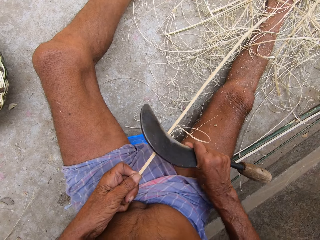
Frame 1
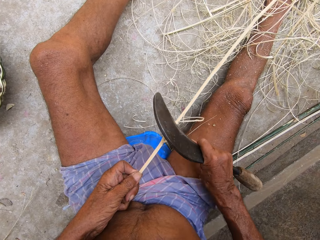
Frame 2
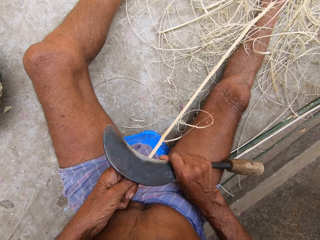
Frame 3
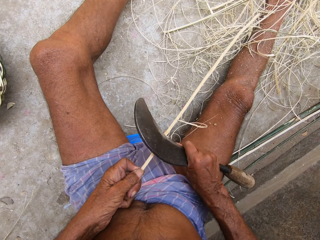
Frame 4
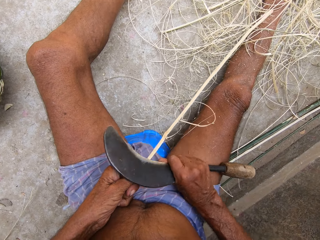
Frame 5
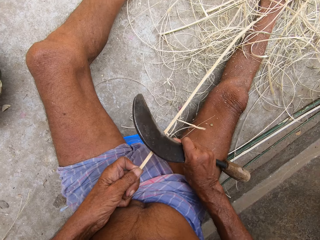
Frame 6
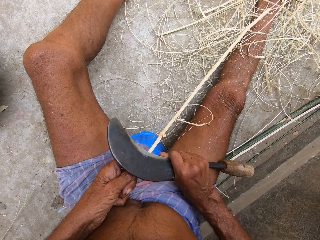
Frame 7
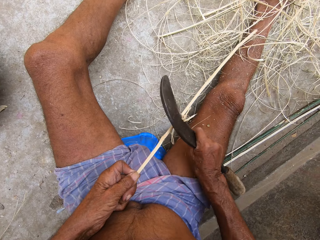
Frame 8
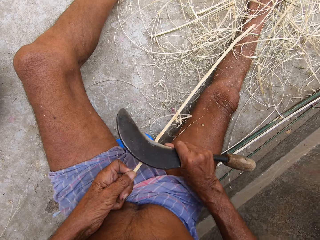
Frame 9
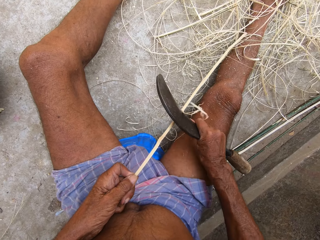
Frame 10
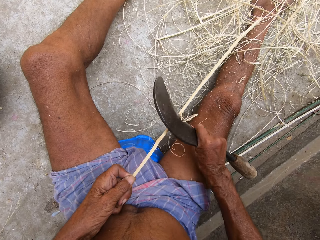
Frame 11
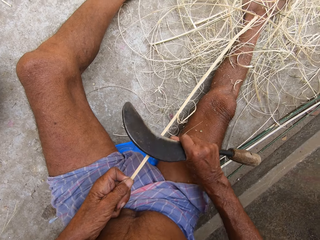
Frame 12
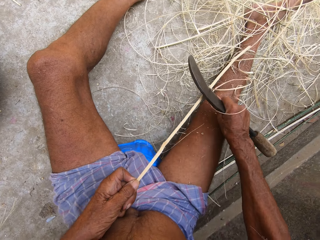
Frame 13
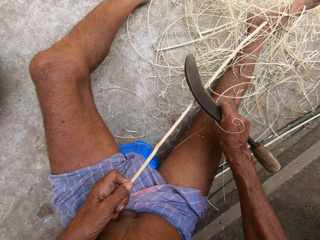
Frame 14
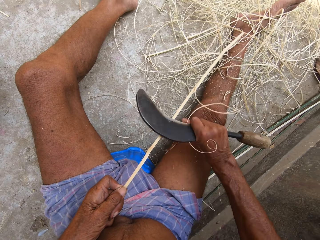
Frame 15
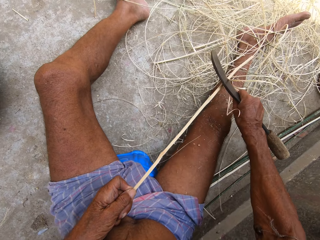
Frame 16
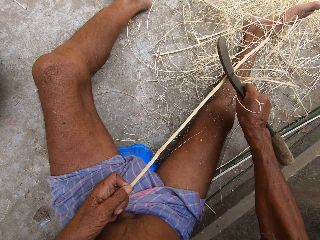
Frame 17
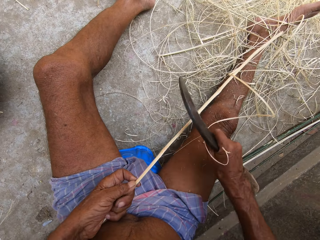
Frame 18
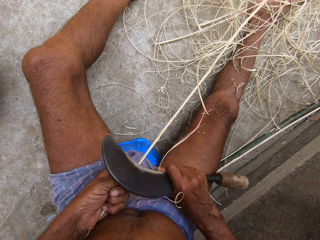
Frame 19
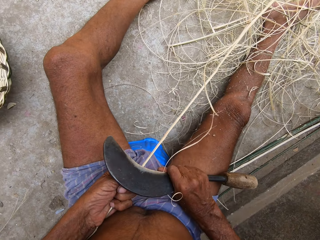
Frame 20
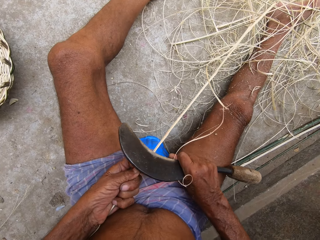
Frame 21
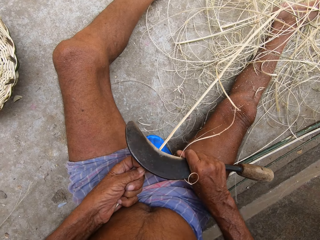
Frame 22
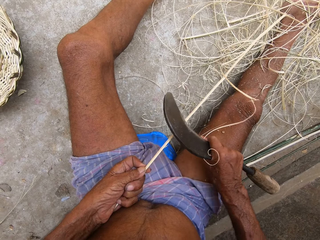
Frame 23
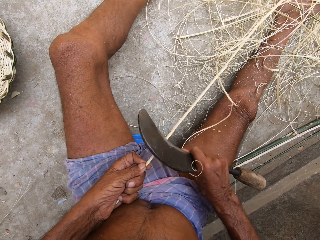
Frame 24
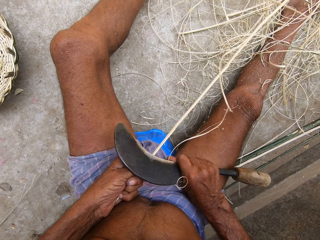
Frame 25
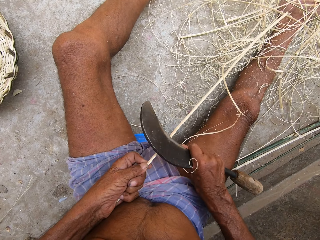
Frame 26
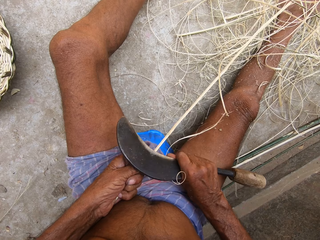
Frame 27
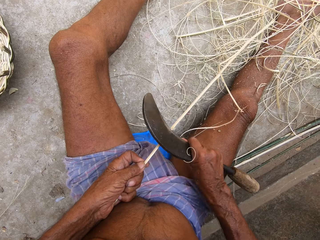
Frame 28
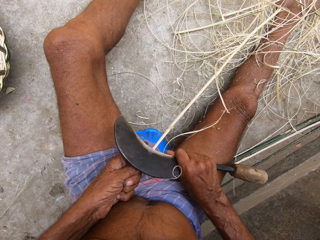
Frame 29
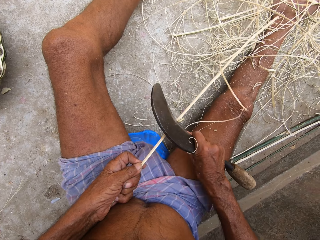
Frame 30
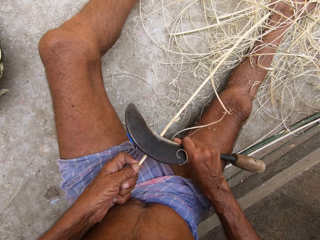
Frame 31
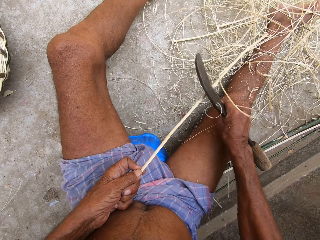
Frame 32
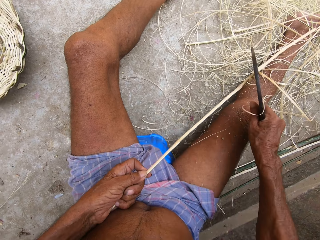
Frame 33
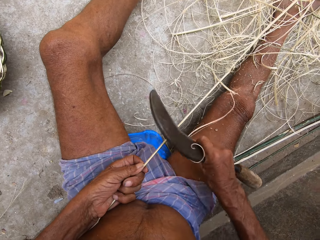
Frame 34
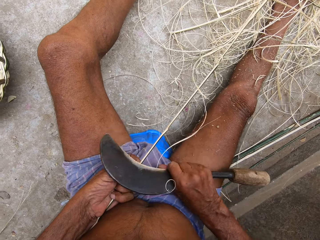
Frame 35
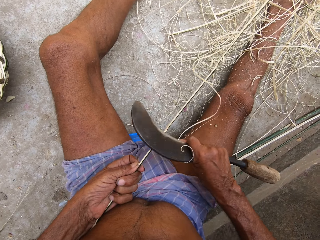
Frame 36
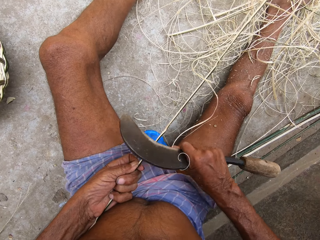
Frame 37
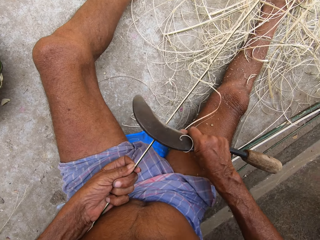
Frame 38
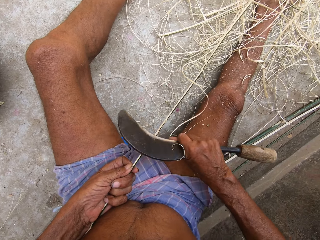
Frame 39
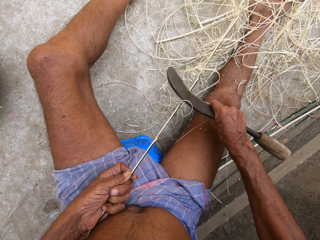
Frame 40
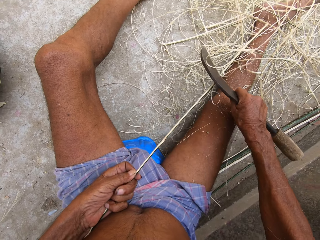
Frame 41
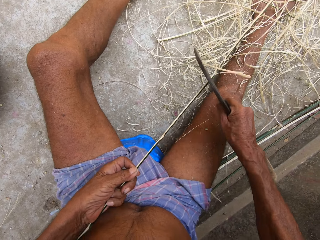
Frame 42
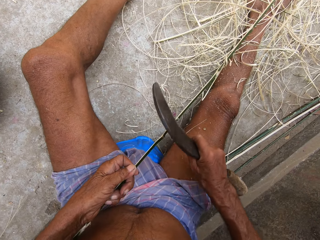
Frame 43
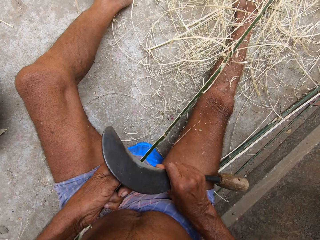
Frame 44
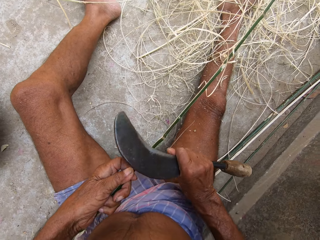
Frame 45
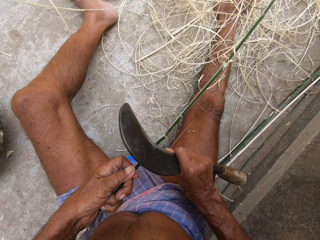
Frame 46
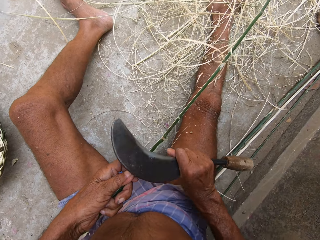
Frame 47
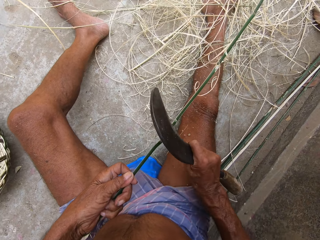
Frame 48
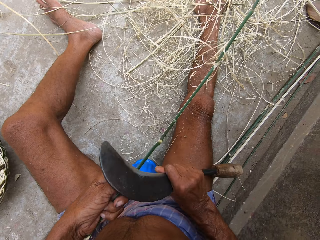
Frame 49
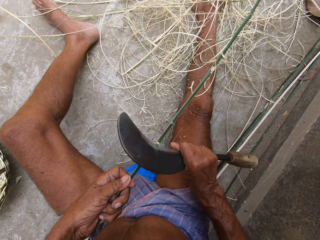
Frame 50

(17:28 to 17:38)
The camera wearer turns the bamboo stick with his left hand.
